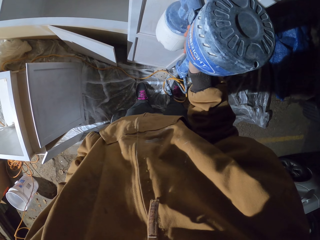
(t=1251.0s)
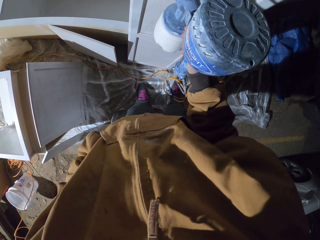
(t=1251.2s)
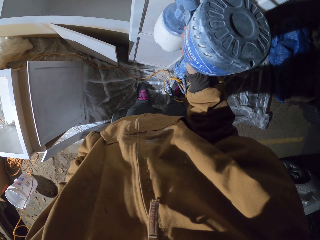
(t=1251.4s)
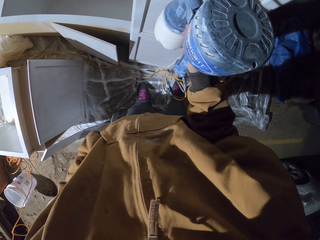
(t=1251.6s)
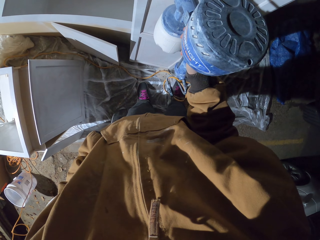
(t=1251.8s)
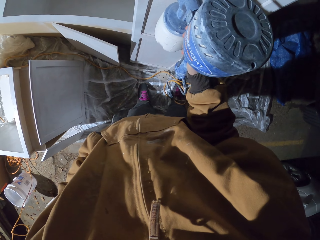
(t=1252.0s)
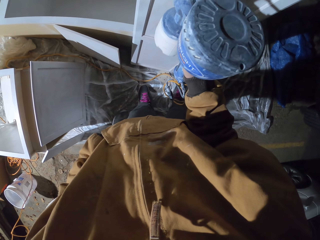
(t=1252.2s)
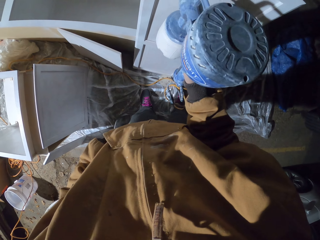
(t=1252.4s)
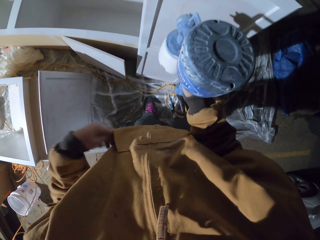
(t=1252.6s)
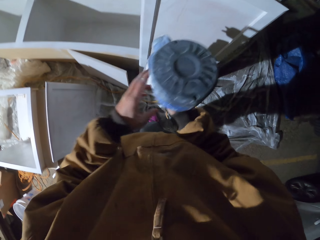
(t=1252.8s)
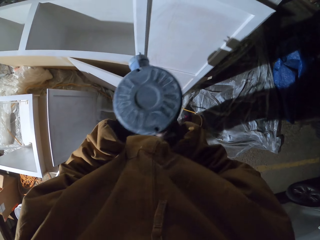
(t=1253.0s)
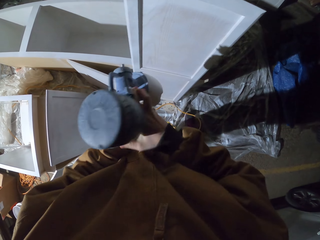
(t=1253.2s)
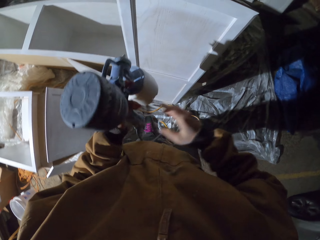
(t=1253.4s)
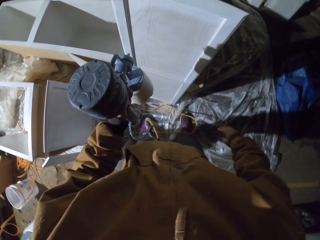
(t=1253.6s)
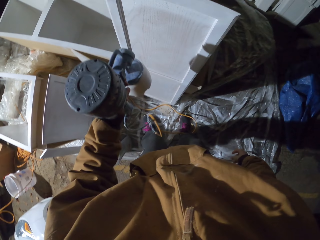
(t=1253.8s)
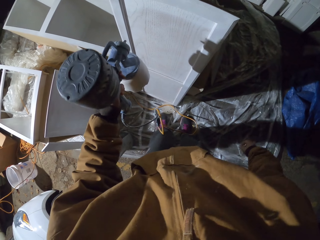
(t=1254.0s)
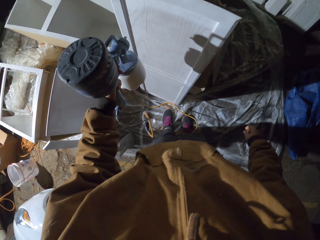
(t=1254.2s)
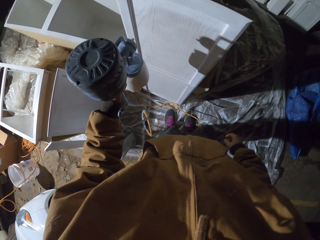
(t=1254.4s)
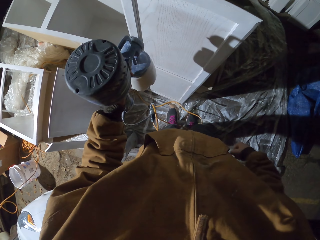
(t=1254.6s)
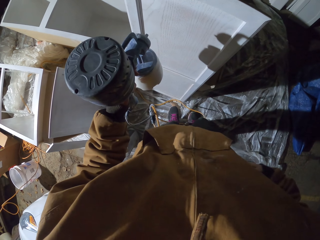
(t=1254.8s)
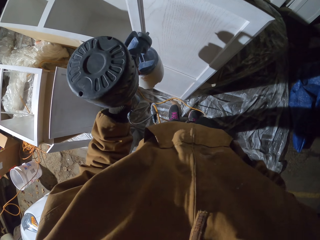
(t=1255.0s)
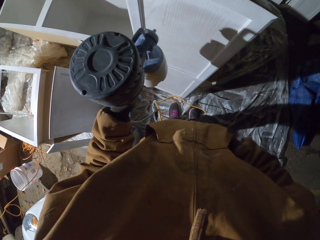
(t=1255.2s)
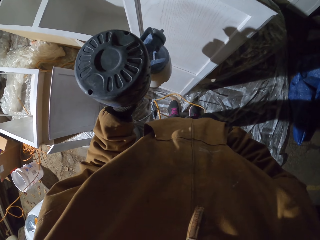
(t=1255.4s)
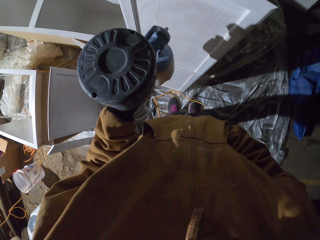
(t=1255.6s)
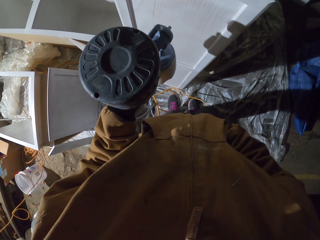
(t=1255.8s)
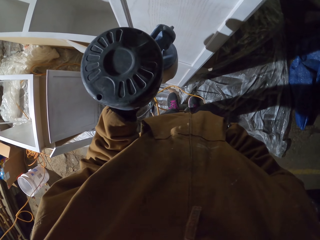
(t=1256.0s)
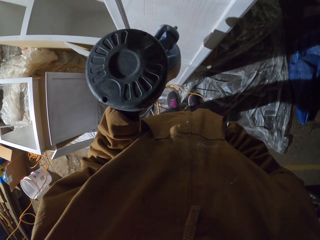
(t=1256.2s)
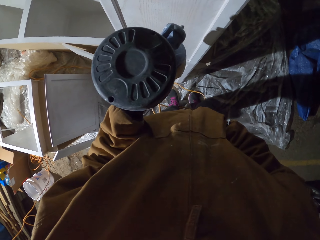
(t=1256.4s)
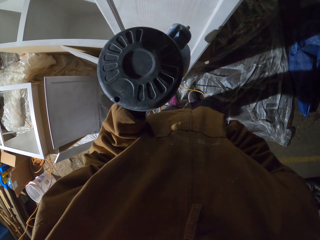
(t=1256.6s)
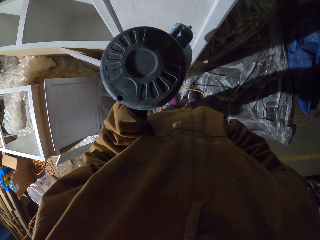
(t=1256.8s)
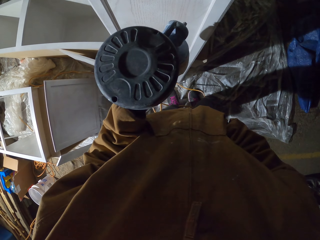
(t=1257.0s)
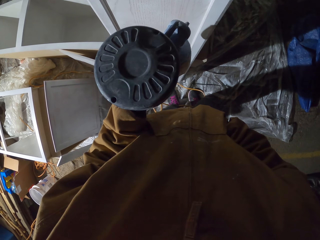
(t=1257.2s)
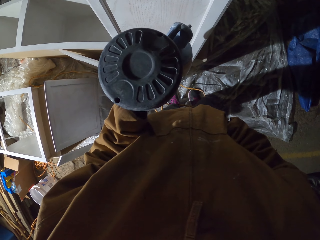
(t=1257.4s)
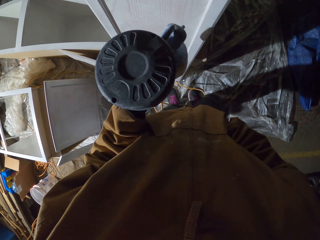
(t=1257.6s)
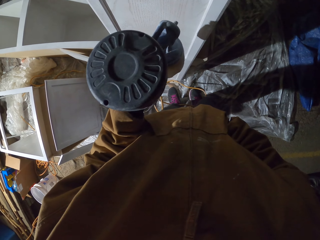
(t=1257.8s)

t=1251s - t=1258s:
The camera wearer switches hands holding the paint sprayer.

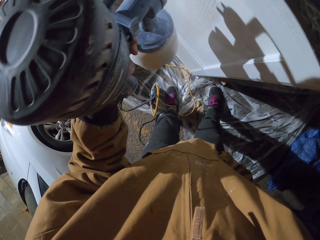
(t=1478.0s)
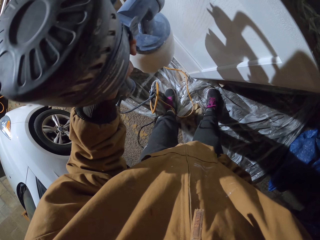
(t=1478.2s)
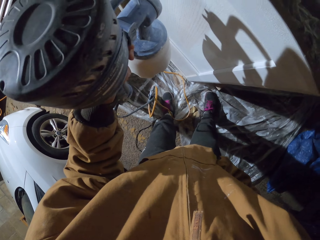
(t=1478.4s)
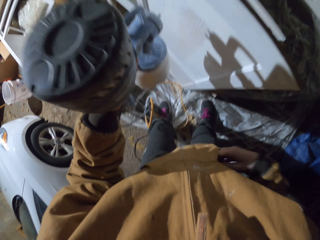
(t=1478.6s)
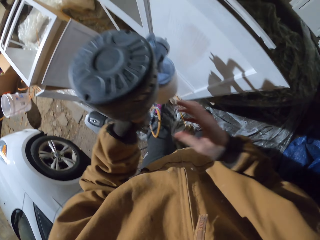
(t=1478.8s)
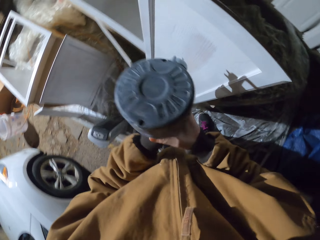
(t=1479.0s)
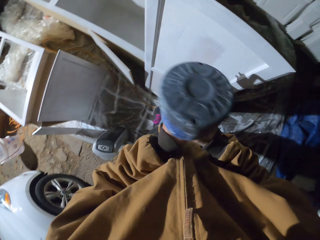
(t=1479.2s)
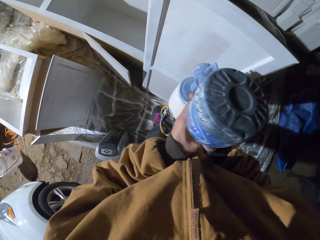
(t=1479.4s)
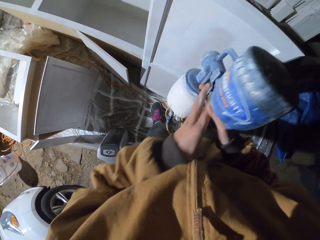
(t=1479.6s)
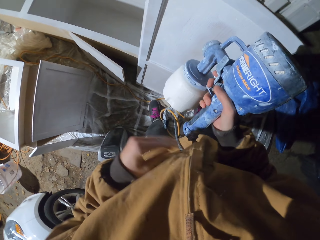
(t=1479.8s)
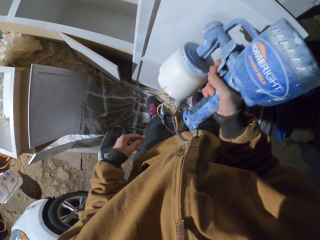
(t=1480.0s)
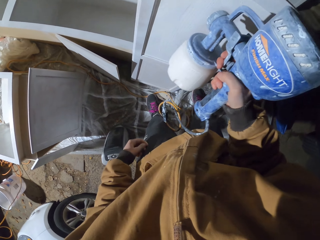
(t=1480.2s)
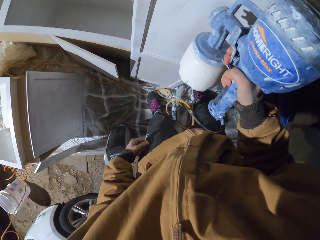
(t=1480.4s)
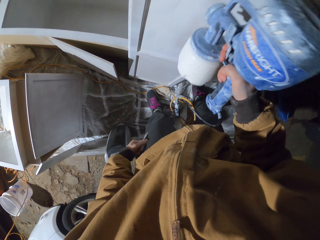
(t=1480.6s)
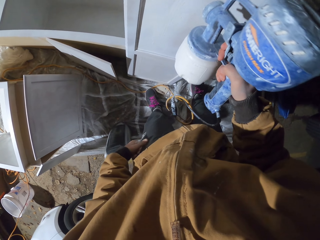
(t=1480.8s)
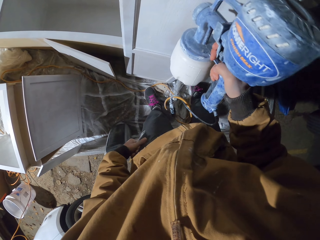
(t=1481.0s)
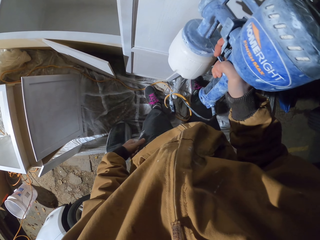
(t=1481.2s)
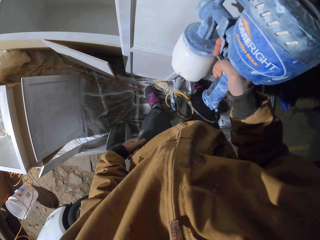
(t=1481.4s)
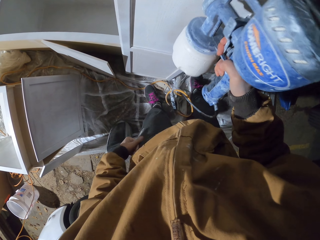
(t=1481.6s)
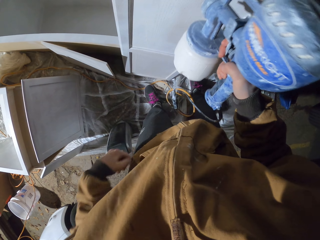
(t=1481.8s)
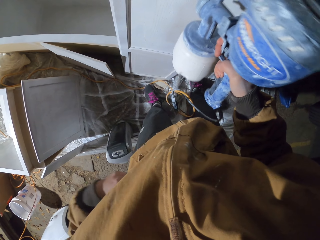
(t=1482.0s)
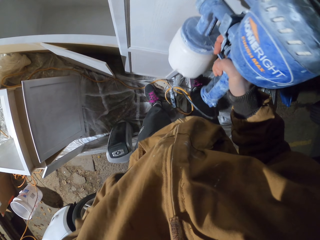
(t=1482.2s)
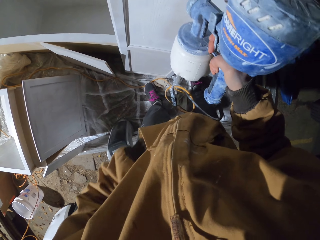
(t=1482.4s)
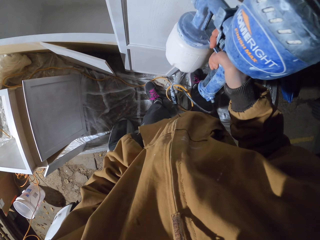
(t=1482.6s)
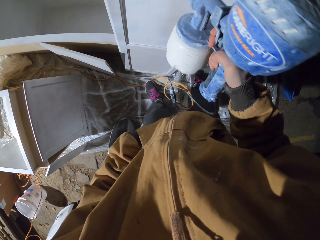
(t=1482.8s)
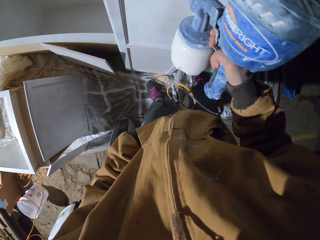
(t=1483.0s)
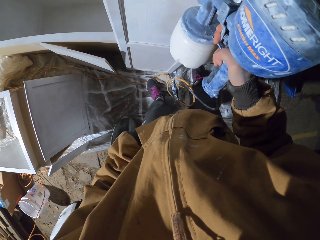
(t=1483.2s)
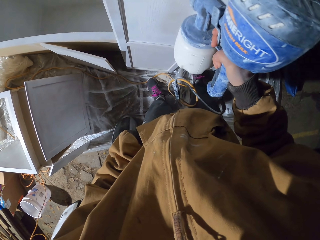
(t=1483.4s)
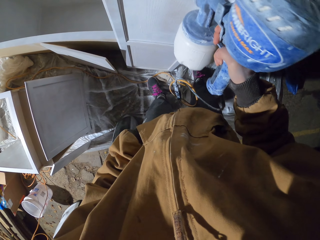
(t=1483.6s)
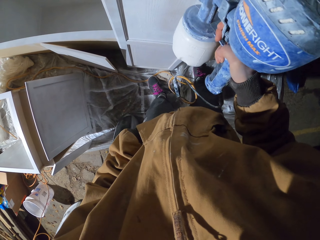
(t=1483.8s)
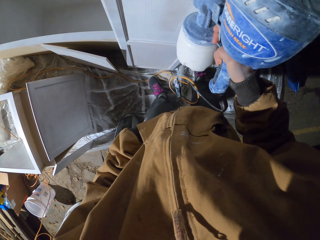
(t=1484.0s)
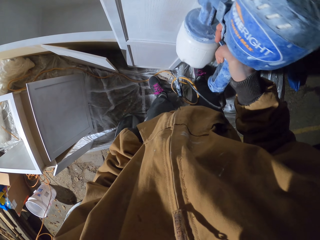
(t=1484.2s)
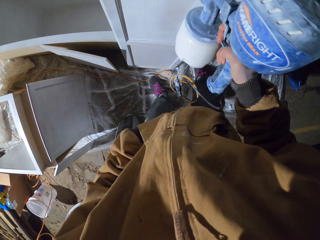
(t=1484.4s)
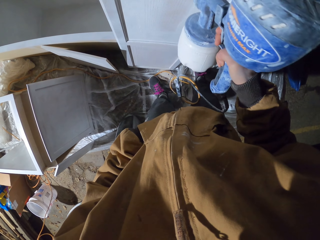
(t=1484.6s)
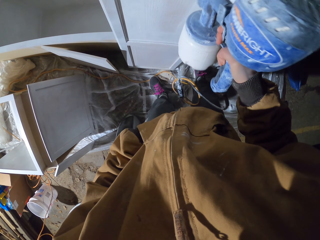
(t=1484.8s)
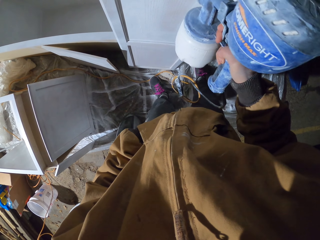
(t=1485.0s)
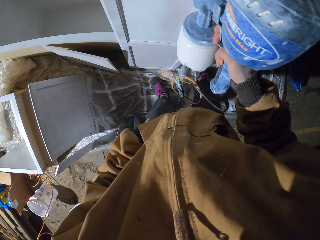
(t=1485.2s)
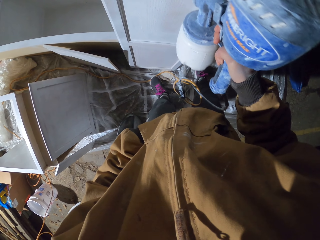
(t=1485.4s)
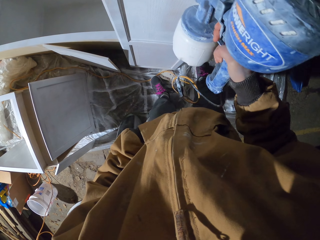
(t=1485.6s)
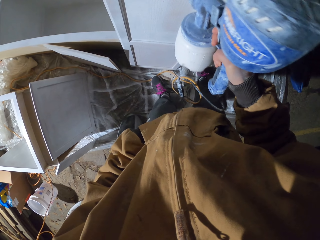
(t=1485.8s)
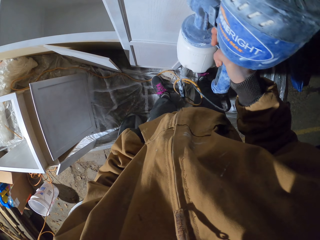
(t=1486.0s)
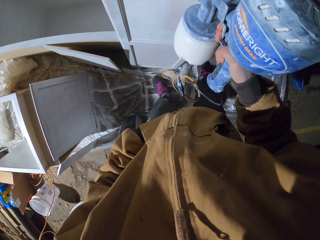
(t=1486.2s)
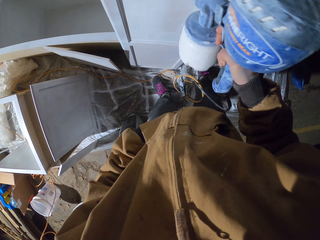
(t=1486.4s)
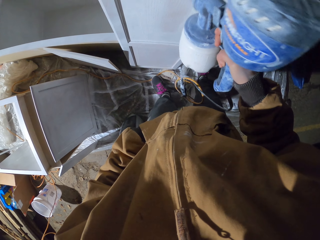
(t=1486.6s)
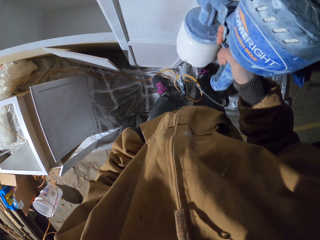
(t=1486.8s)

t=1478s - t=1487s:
The camera wearer changes hands holding the paint sprayer. He moves his hand with the paint sprayer.

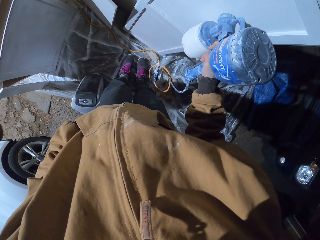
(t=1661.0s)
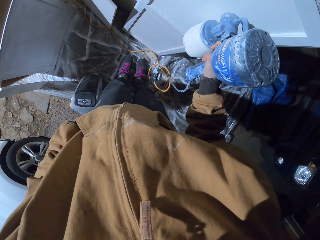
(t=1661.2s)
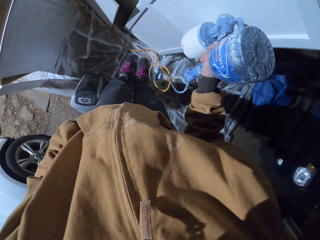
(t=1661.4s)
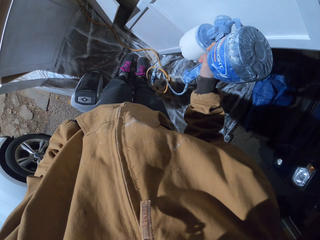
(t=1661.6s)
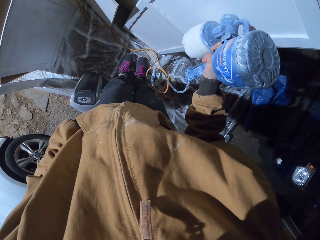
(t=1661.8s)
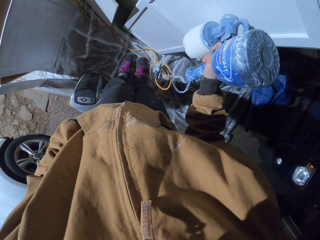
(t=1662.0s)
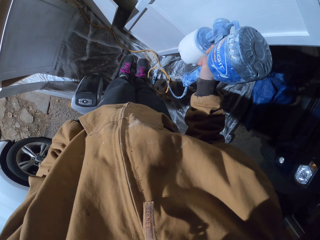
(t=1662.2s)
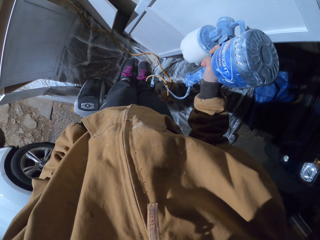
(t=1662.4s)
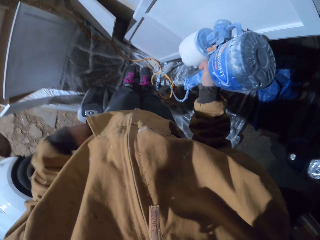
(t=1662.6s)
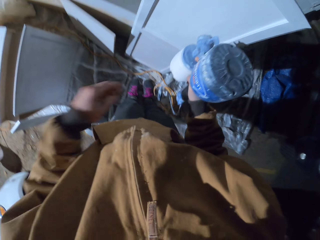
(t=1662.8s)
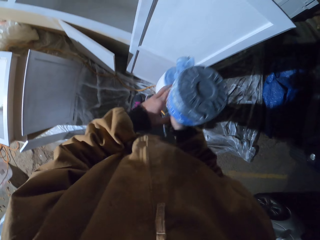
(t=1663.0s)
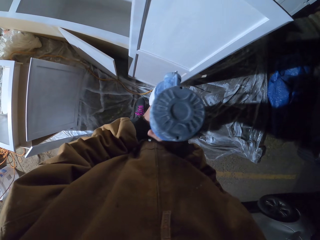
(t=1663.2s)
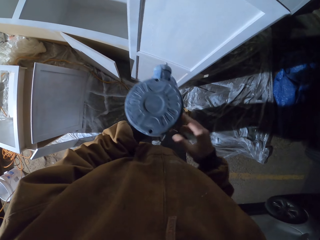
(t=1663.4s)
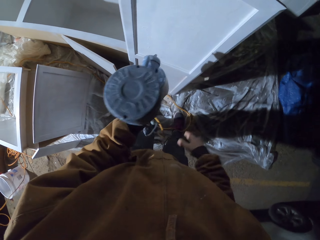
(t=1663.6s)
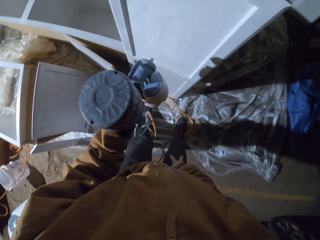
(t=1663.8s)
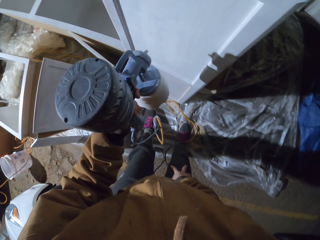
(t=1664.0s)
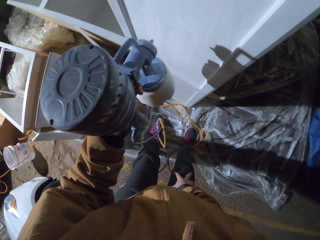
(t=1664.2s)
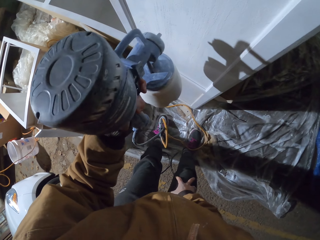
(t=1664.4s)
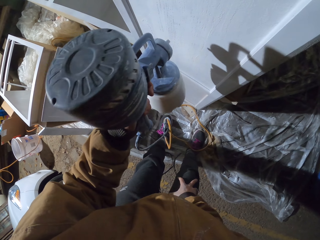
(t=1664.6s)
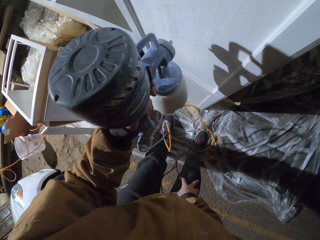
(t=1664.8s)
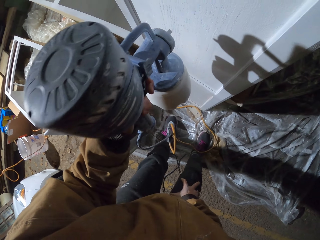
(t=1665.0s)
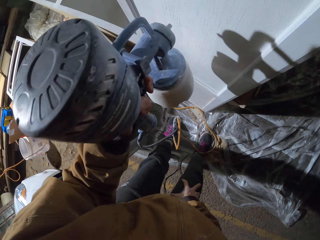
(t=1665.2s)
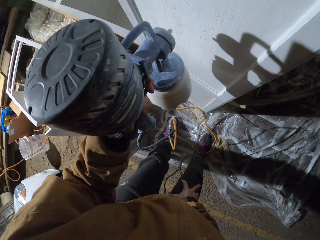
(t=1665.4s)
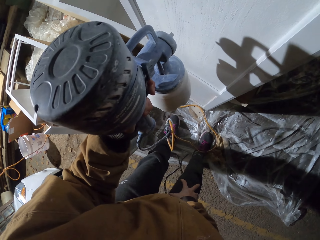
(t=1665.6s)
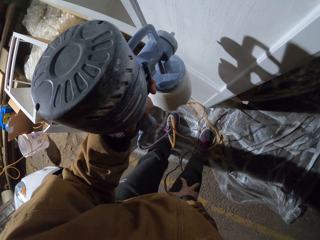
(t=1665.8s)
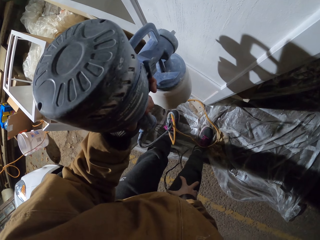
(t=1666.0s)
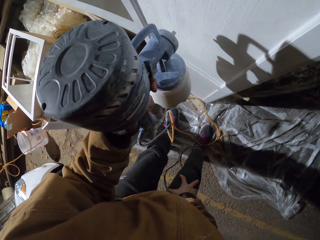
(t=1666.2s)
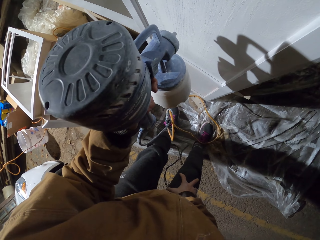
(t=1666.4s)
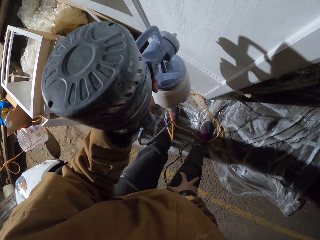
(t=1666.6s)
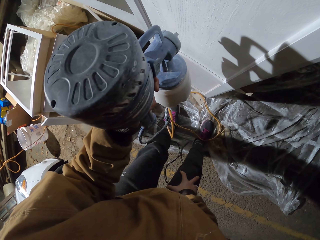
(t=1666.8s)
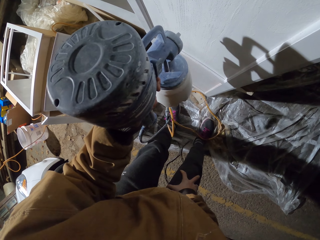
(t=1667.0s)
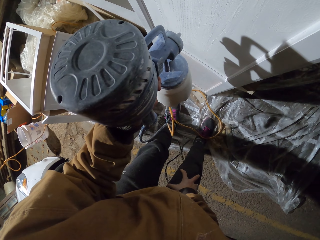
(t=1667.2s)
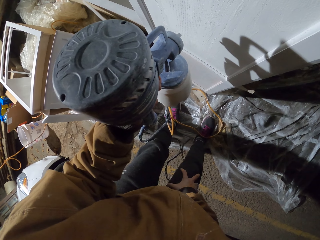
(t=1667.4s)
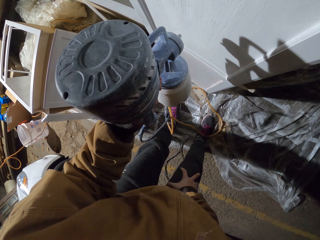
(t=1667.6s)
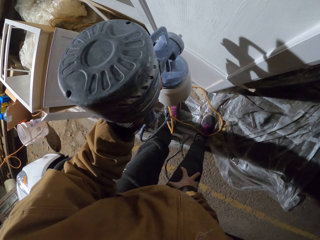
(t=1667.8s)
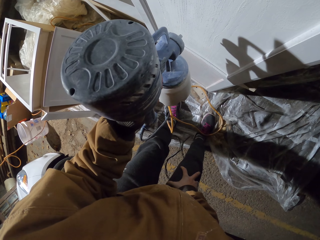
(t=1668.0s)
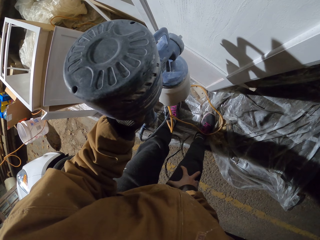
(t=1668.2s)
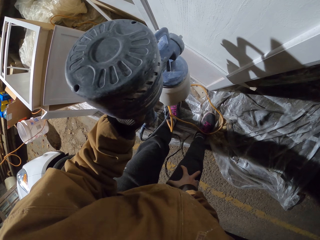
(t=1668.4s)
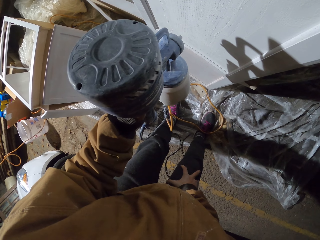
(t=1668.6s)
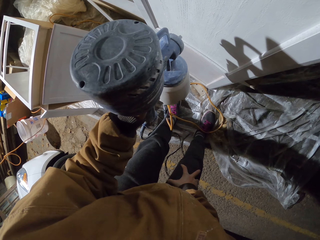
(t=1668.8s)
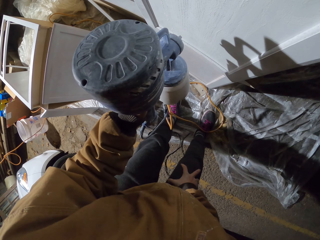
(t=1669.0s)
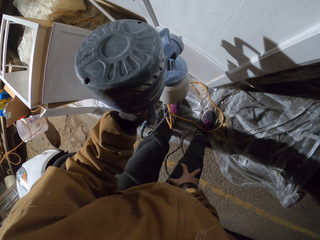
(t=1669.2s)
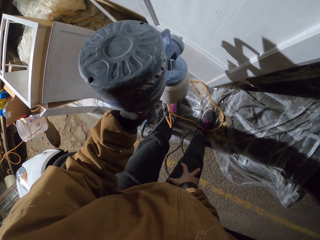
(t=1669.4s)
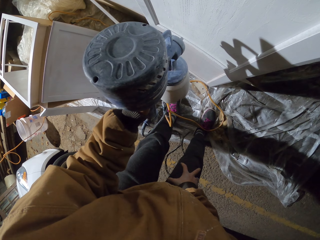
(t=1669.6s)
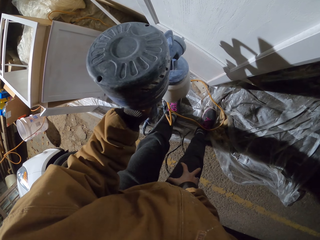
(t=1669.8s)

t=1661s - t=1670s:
The camera wearer switches hands holding the paint sprayer. He moves the paint sprayer with his hand.
